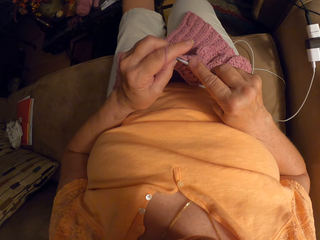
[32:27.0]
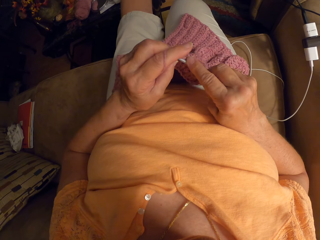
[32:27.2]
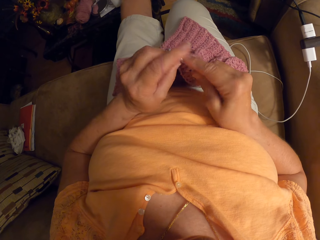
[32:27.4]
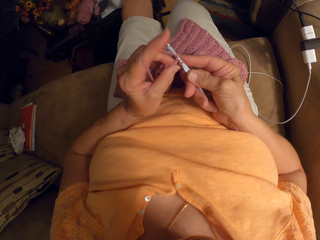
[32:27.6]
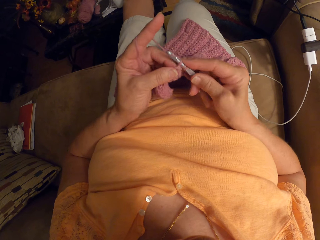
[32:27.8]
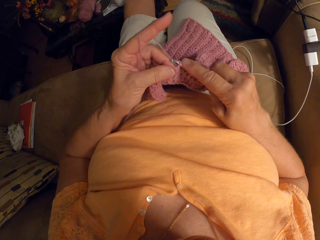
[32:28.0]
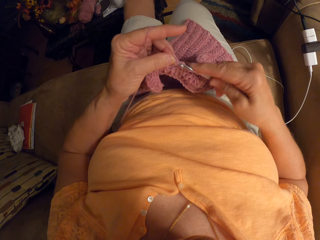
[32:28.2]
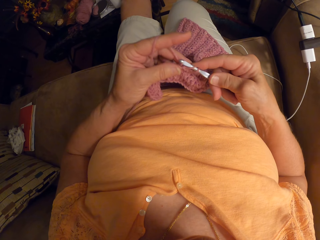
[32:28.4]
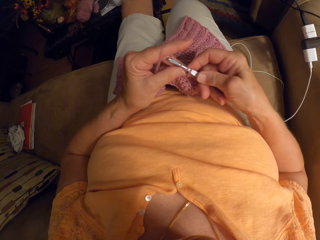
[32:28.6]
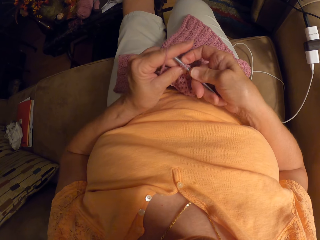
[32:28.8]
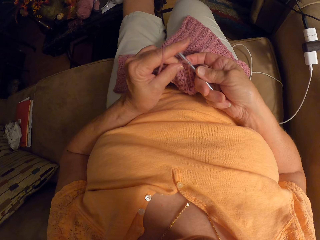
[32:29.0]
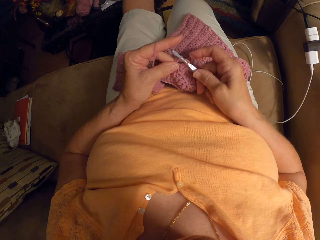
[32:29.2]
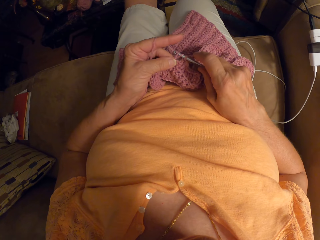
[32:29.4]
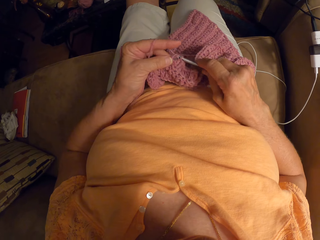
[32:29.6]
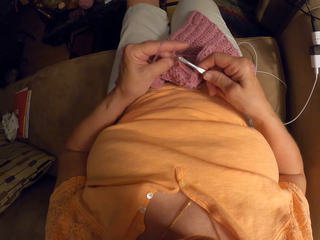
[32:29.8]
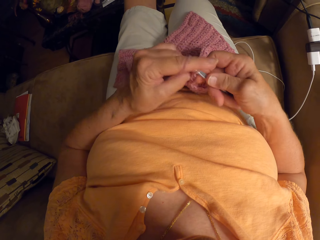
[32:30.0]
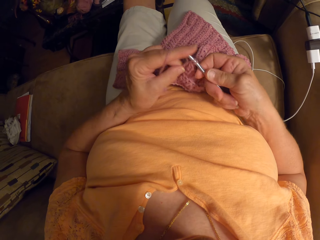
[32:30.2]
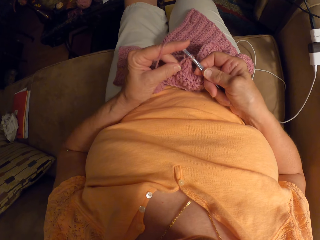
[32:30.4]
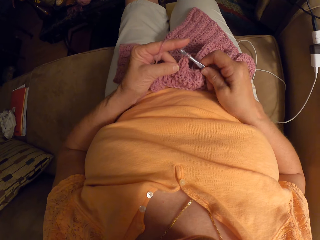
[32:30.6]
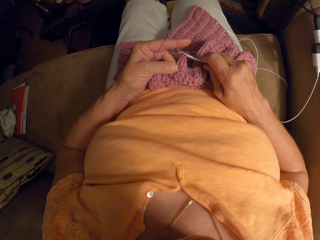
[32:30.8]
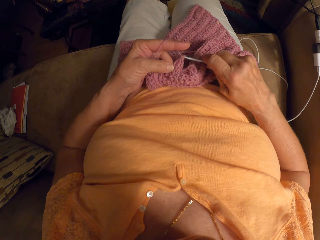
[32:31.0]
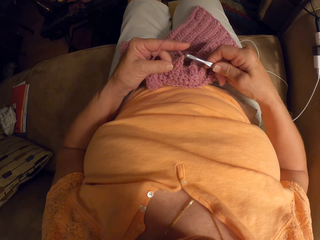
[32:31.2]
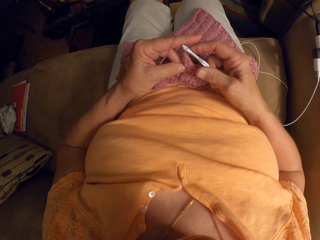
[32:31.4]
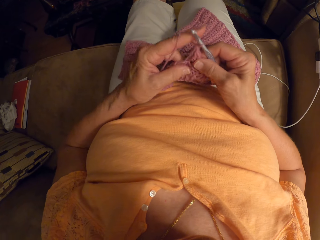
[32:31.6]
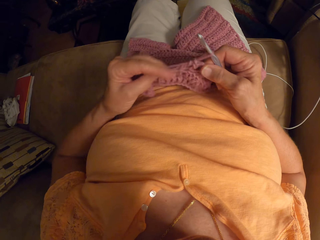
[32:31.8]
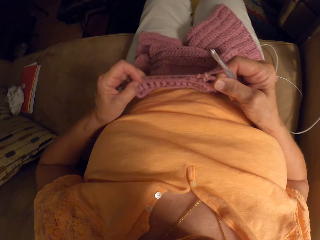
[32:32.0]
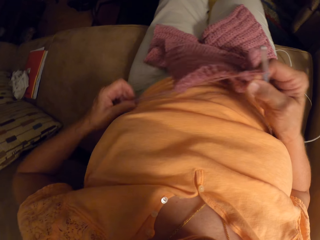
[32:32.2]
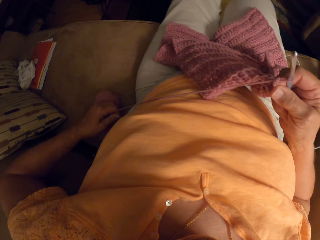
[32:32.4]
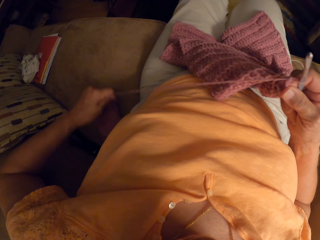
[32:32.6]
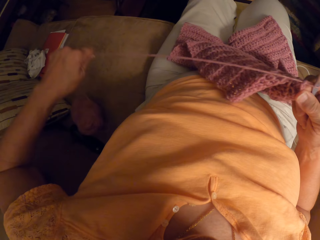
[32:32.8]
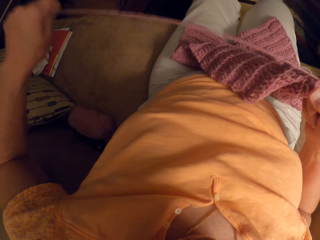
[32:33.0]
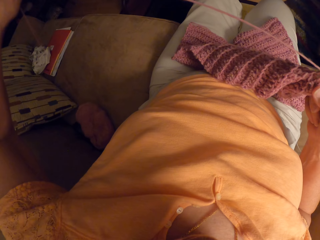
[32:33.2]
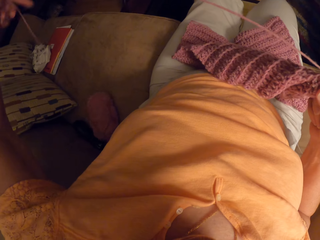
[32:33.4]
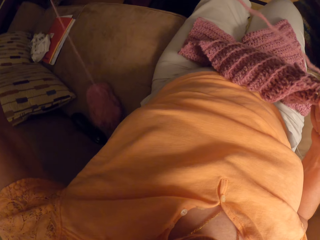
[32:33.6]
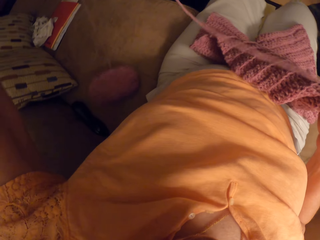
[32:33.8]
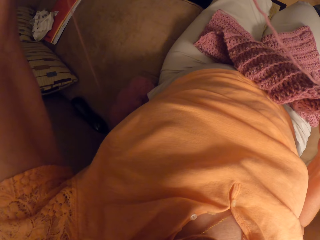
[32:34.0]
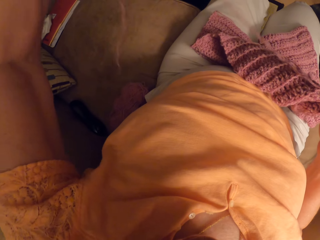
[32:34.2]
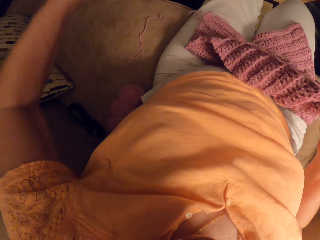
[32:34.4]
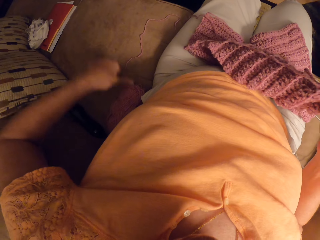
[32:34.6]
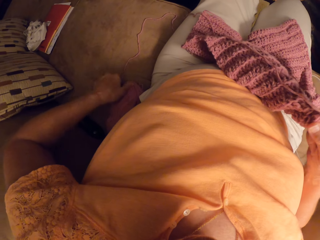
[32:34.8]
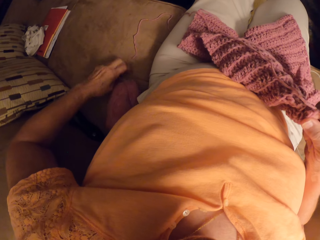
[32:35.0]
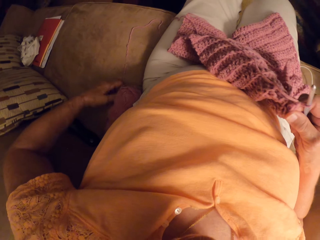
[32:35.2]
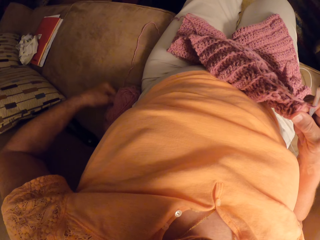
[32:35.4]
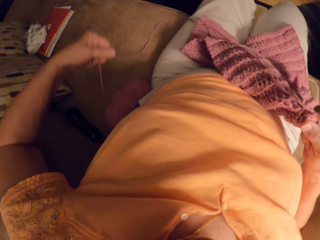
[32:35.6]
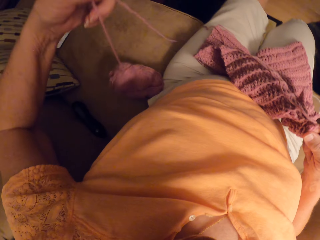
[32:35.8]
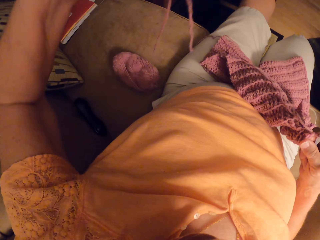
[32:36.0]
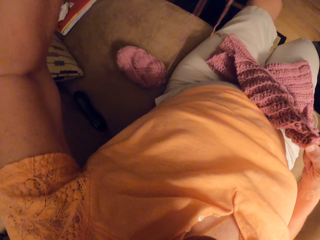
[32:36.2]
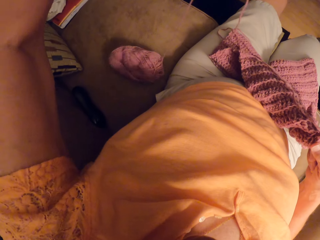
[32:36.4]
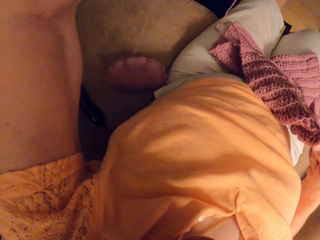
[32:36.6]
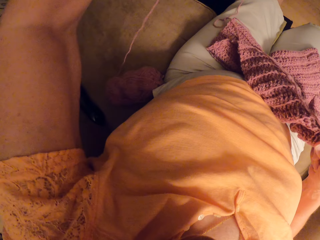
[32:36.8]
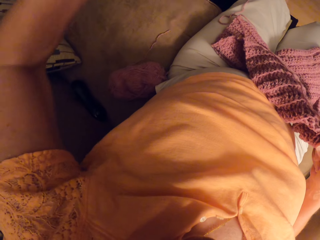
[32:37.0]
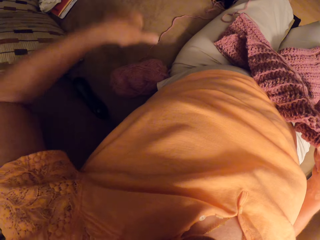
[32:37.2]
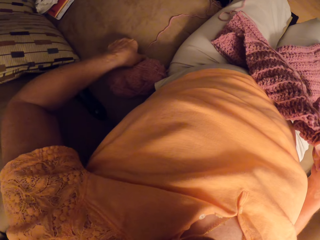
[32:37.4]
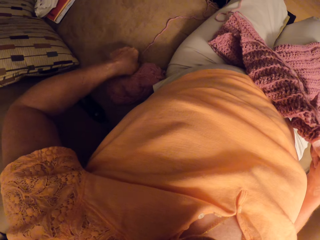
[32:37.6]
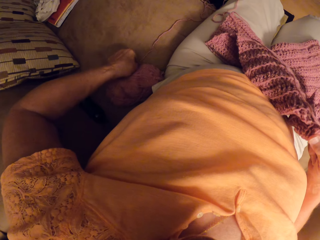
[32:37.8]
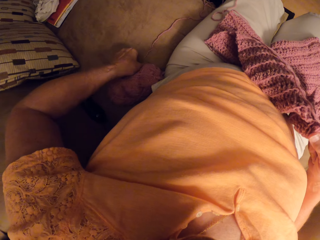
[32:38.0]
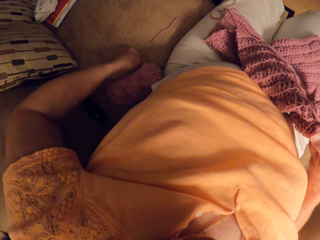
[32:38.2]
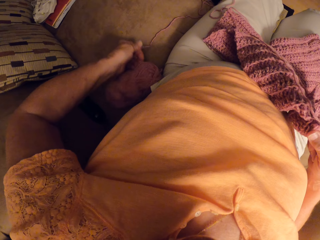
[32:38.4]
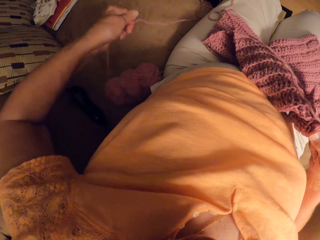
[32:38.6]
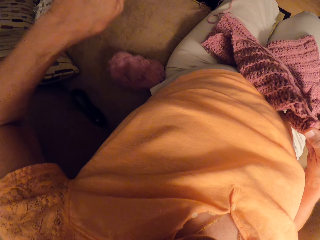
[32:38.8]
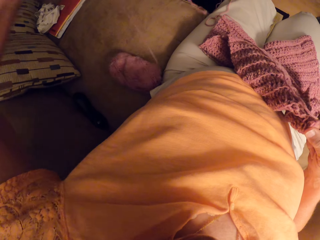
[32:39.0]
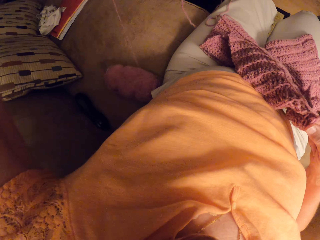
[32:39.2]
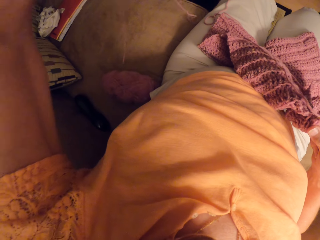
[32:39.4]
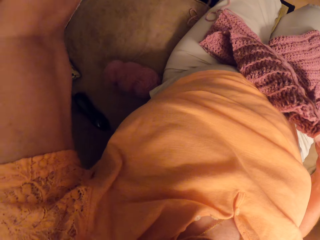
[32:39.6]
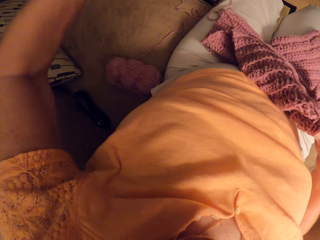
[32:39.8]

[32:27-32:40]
The camera wearer holds the crochet cloth with her right hand. She stops to knit. She removes her left hand from the wool. She pulls the wool with her left hand. She loosens the strip of wool with her left hand.

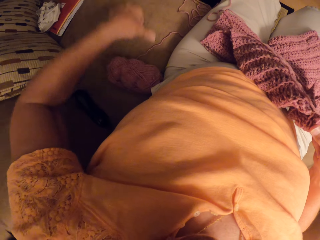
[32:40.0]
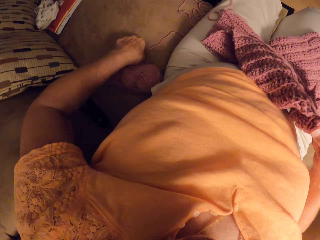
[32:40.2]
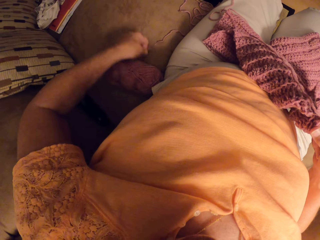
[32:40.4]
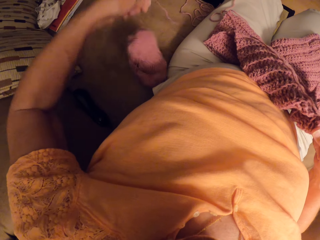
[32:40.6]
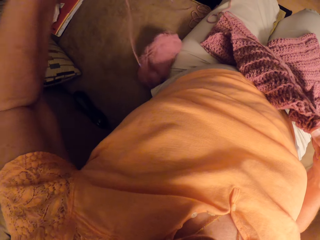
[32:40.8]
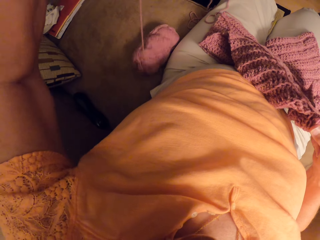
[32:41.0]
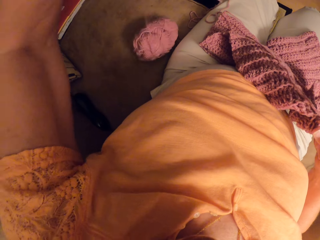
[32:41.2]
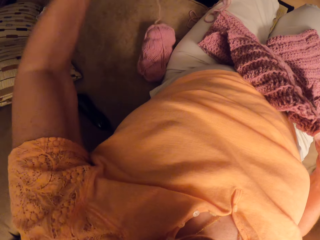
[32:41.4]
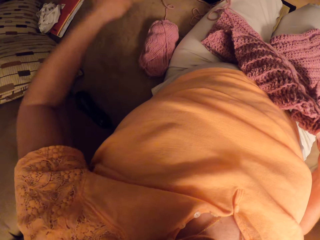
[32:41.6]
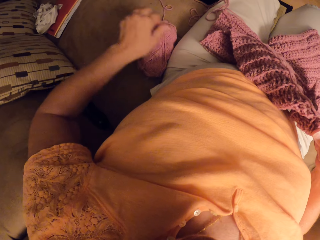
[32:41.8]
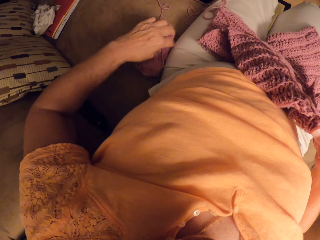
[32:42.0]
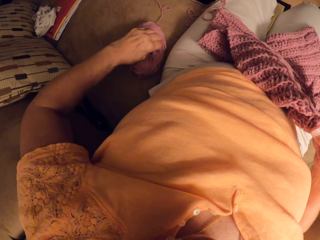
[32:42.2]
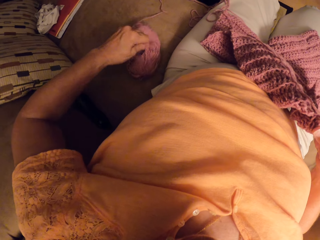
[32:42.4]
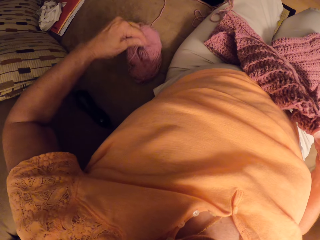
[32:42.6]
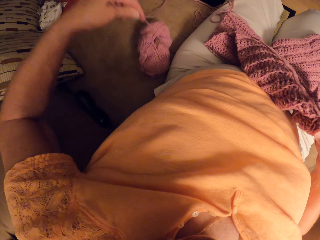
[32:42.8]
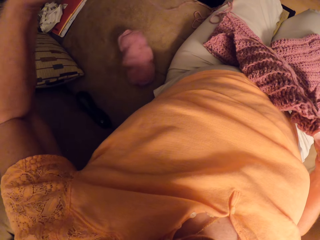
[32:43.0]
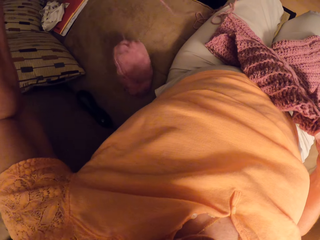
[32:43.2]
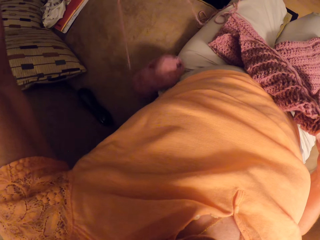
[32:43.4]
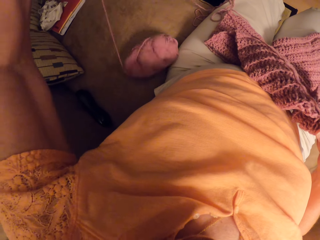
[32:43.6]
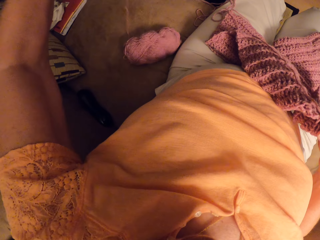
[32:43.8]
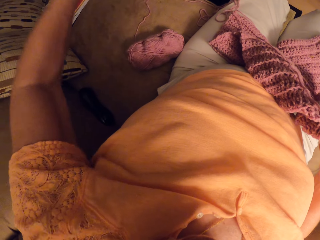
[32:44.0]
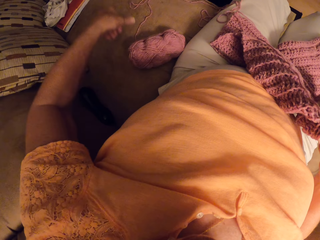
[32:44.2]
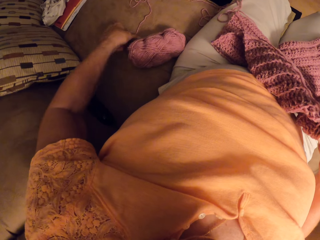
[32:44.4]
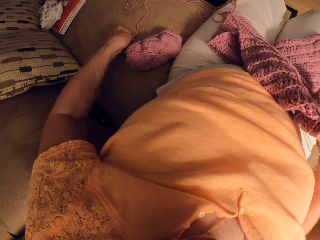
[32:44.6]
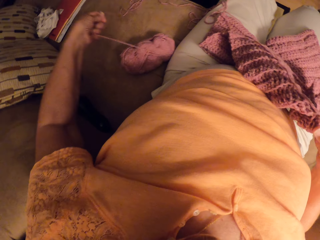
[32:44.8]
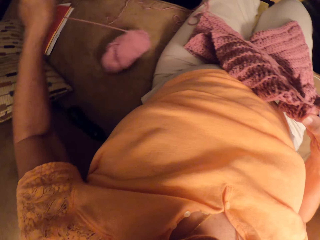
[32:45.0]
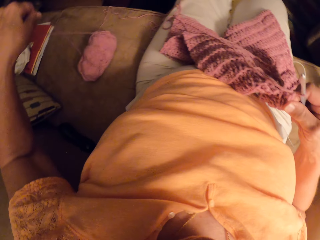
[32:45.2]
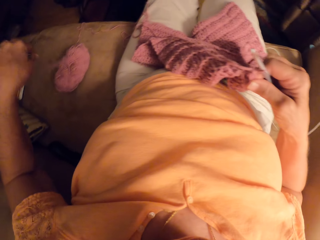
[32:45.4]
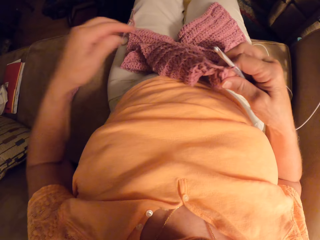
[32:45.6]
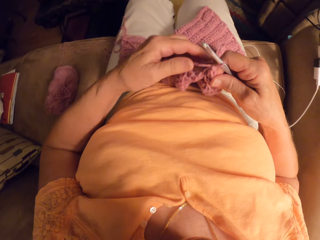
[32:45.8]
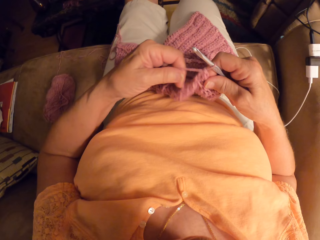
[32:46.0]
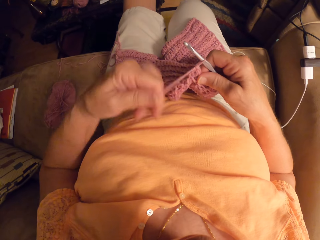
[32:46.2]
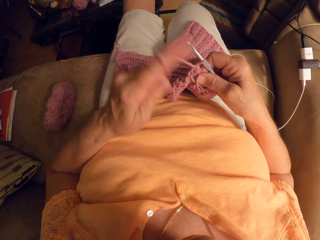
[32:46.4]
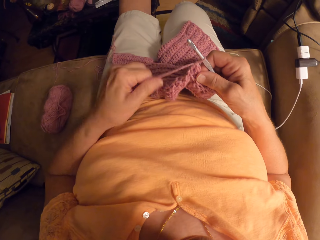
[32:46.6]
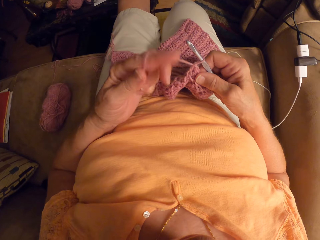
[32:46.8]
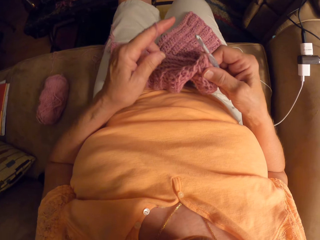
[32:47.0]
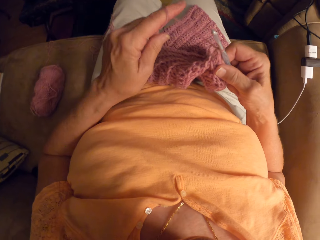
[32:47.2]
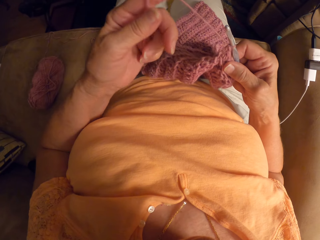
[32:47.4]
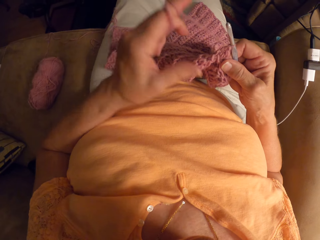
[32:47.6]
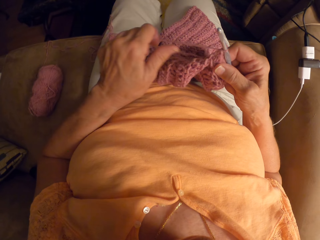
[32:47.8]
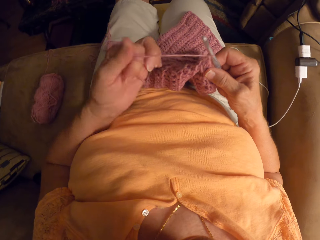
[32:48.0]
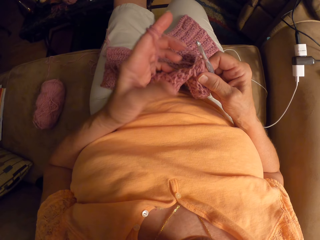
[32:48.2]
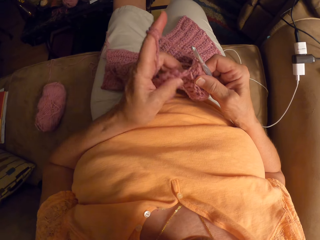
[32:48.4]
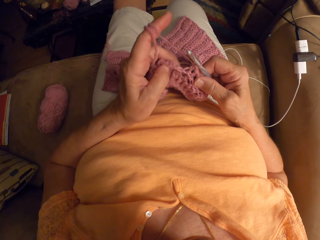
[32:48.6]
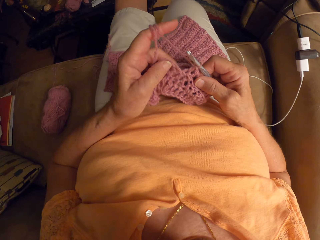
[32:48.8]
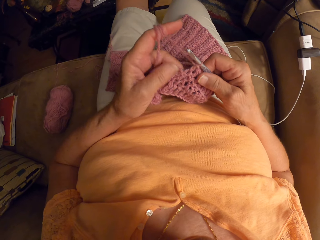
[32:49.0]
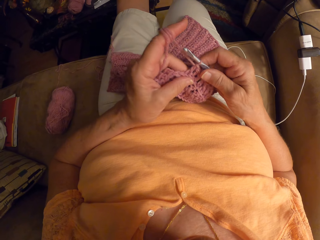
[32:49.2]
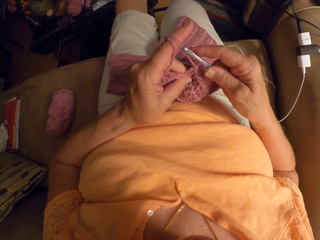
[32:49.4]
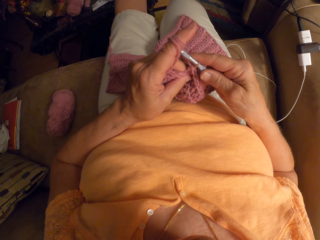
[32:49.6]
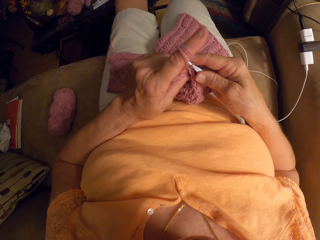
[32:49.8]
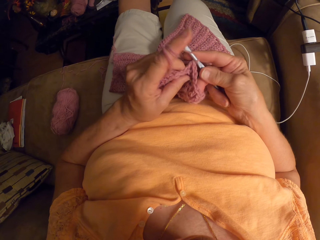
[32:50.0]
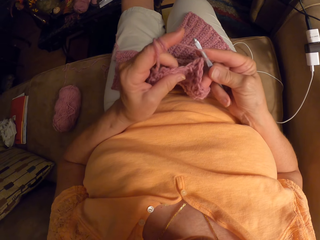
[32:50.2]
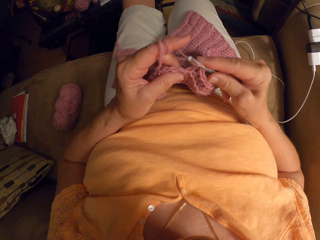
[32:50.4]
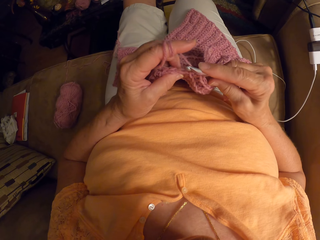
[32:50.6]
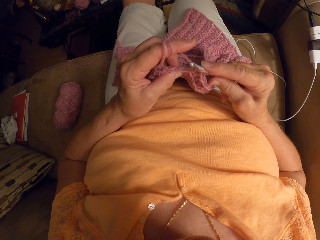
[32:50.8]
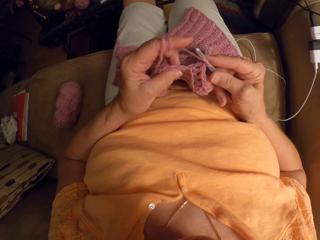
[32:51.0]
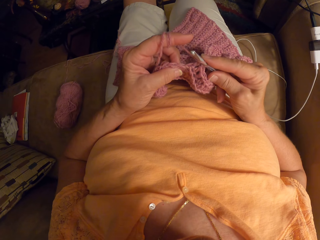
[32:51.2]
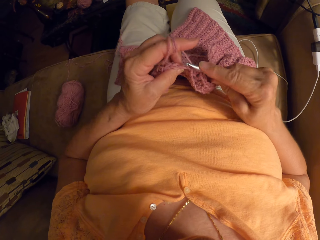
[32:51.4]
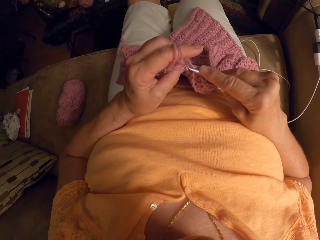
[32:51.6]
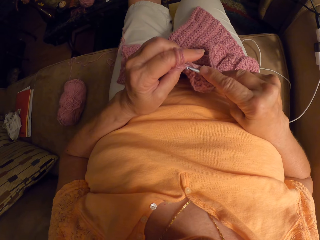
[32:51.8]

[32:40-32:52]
The camera wearer wraps the wool around the index finger of her left hand. She crochets the fabric with her left hand and the crochet hook in her right hand.
